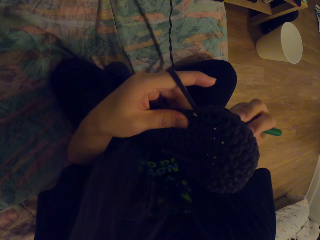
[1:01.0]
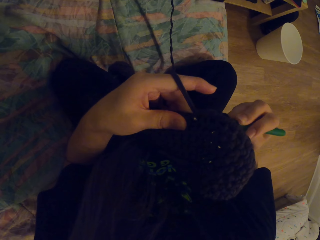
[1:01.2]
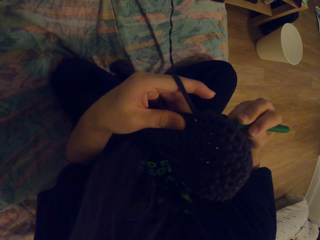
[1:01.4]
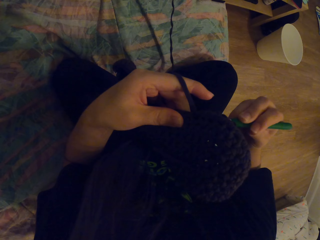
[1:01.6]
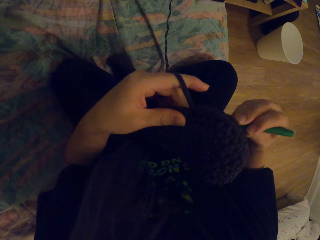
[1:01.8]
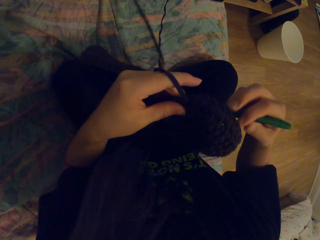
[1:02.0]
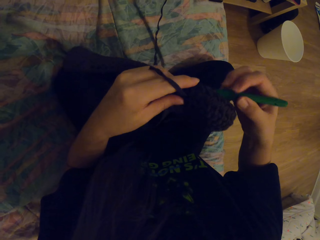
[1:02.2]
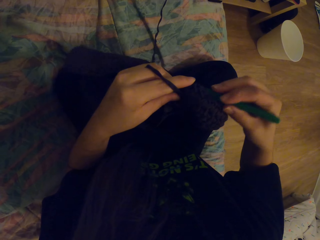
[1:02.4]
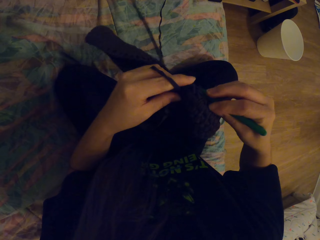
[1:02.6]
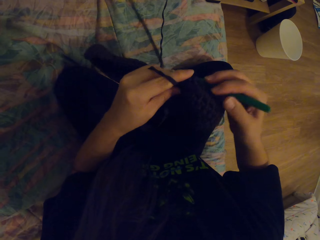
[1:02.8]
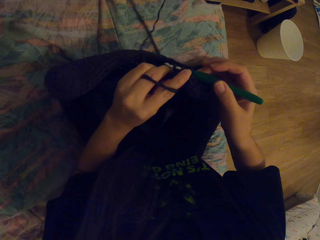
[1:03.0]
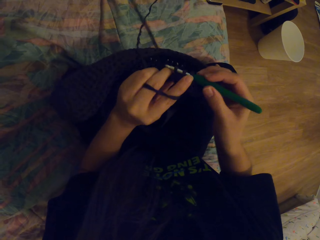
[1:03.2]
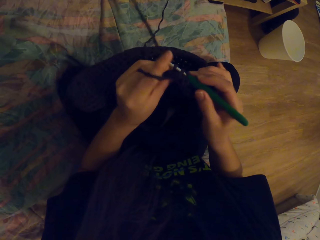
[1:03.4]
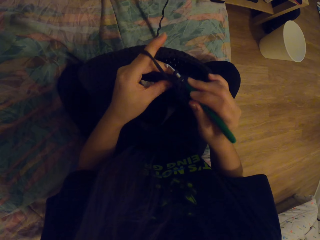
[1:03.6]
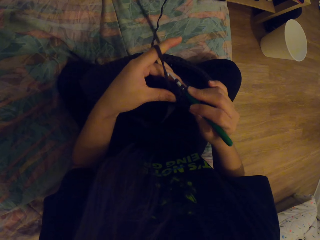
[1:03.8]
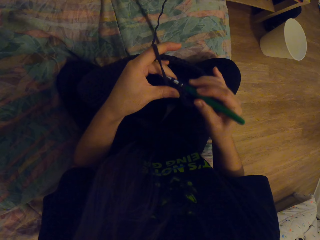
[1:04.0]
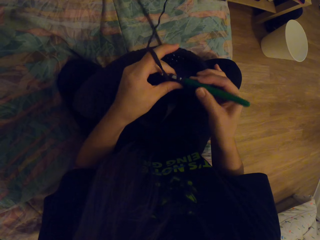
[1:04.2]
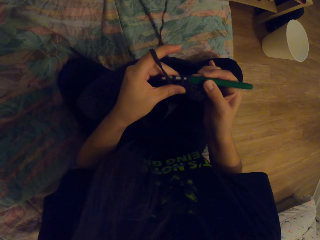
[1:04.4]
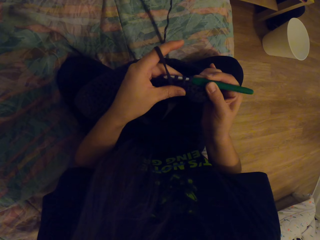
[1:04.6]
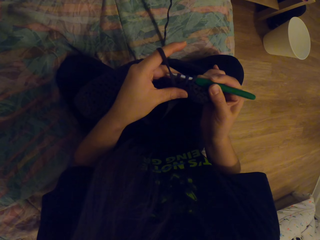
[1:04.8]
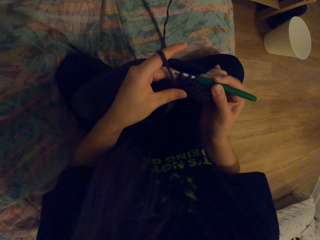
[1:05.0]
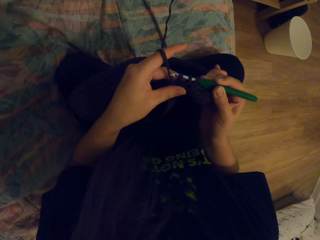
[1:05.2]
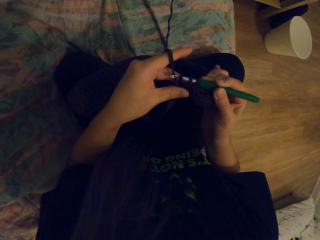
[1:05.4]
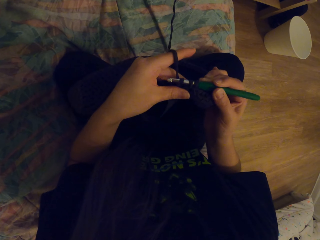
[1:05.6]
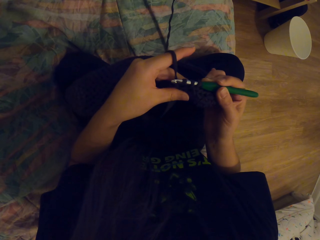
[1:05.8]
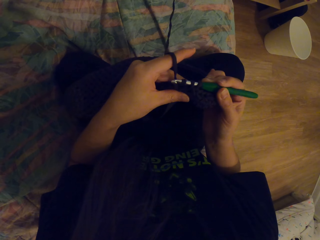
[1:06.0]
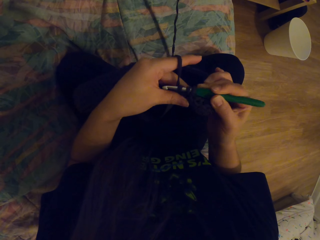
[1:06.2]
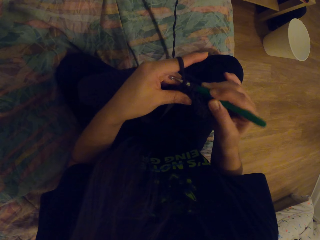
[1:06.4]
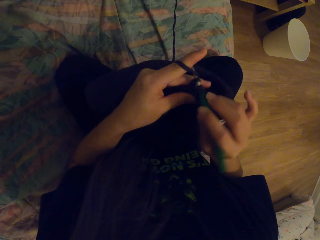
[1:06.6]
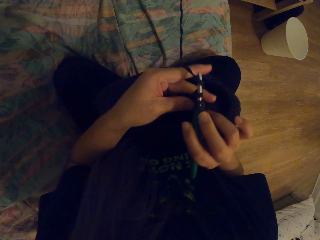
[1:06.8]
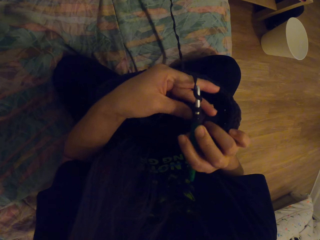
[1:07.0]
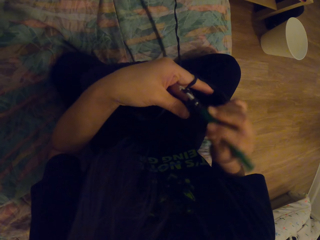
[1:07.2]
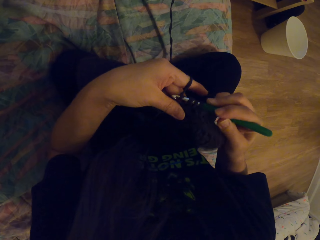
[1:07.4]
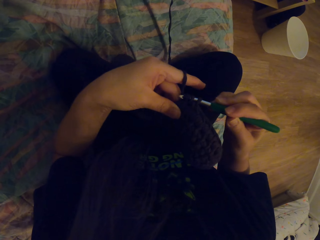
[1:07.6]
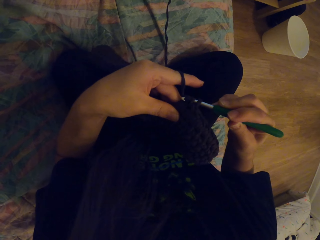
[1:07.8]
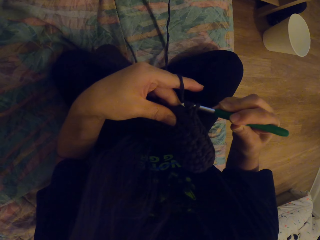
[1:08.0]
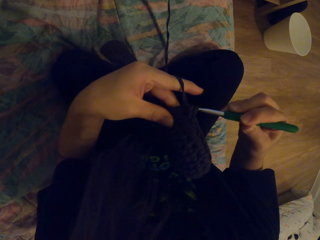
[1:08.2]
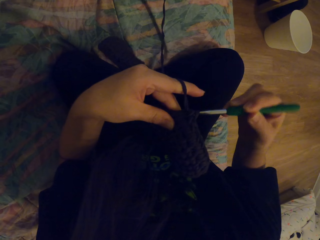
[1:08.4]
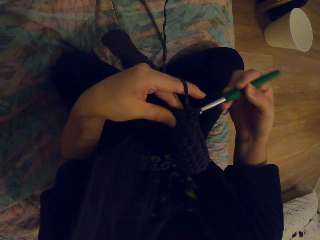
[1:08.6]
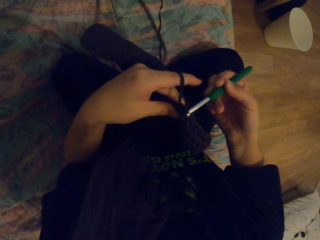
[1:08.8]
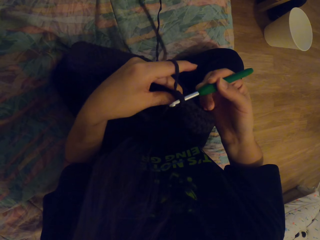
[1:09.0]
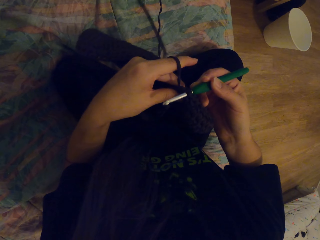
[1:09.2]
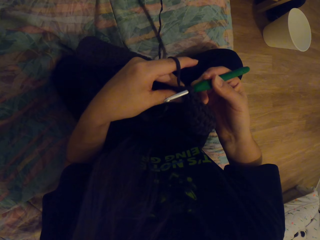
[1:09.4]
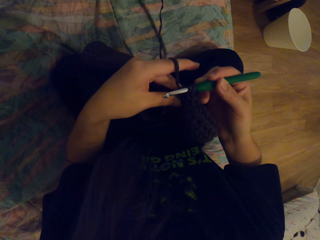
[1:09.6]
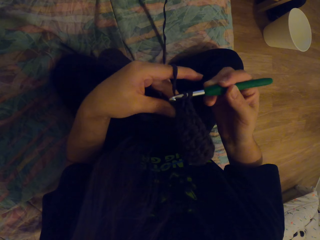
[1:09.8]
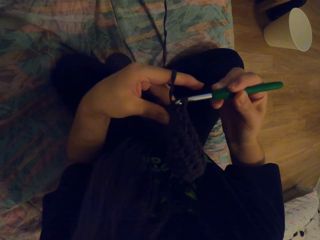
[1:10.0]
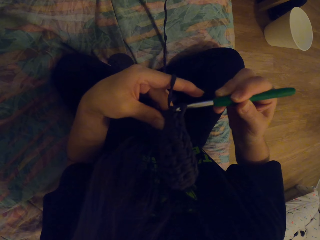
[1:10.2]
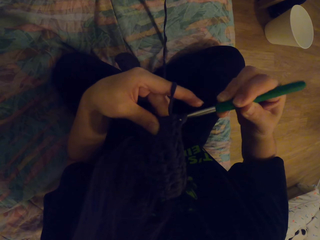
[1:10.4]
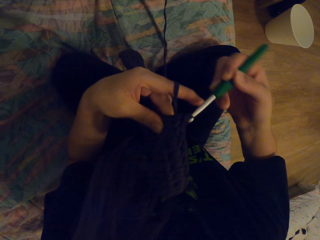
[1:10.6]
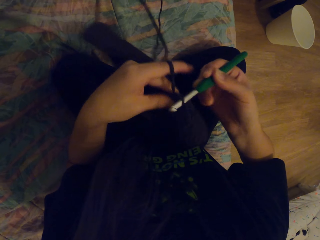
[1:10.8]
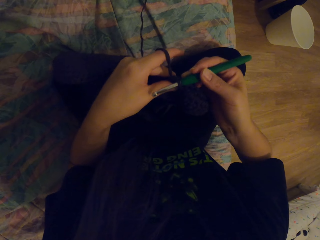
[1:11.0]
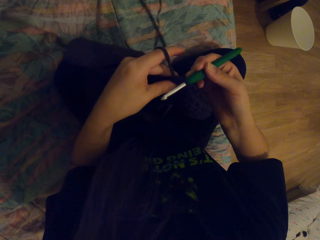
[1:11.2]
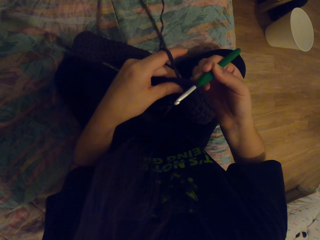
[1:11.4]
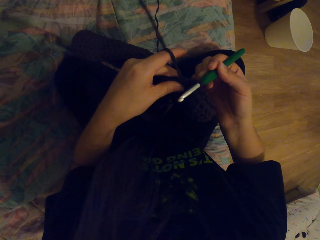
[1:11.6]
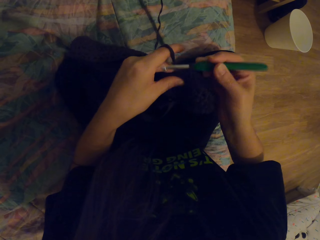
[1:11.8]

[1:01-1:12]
The camera wearer coils a thread on a crochet hook.

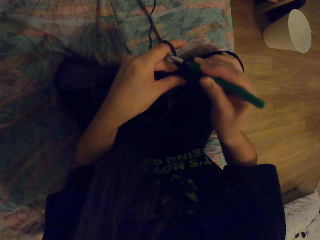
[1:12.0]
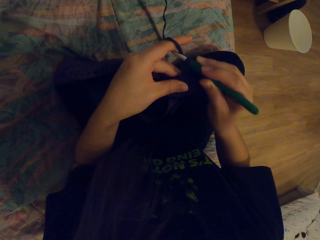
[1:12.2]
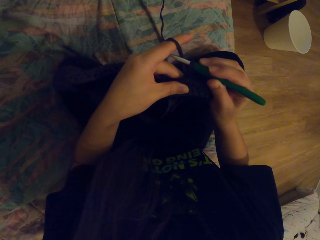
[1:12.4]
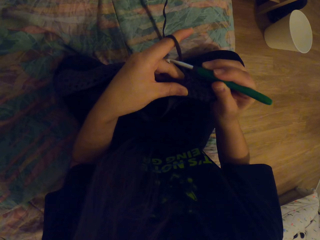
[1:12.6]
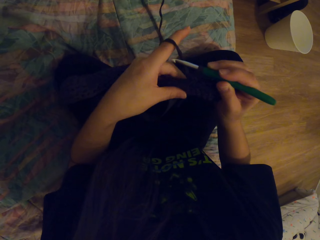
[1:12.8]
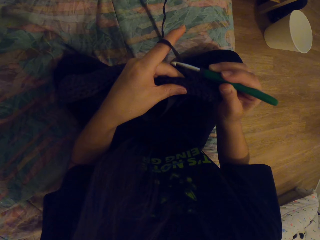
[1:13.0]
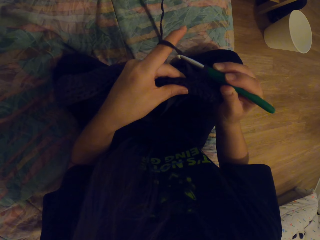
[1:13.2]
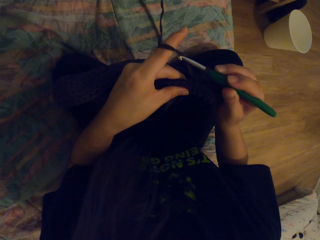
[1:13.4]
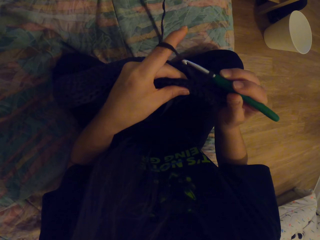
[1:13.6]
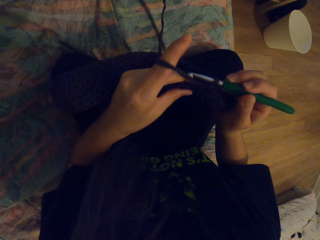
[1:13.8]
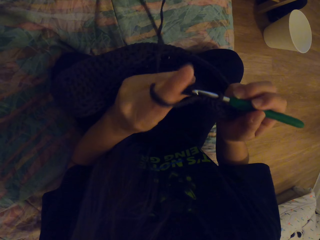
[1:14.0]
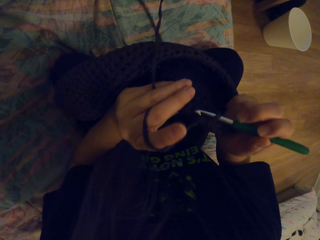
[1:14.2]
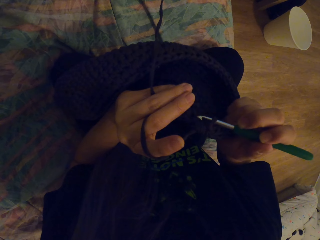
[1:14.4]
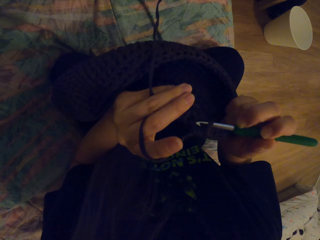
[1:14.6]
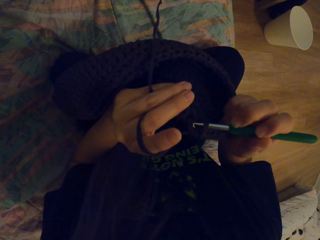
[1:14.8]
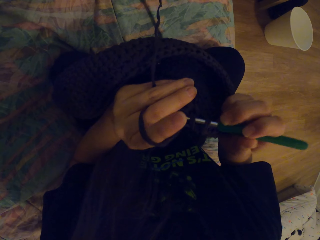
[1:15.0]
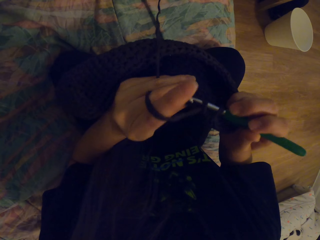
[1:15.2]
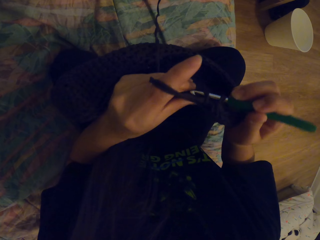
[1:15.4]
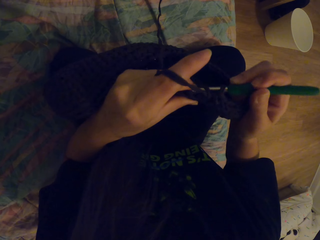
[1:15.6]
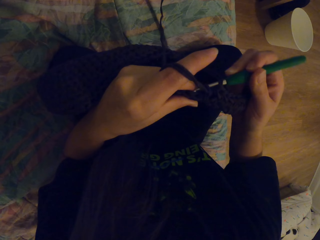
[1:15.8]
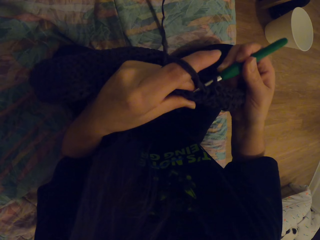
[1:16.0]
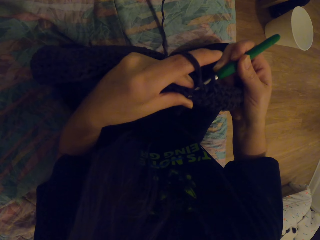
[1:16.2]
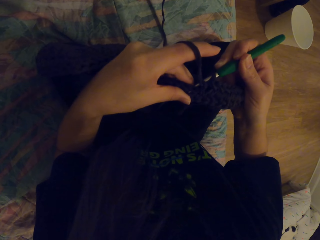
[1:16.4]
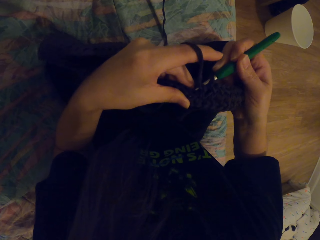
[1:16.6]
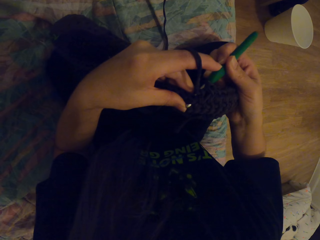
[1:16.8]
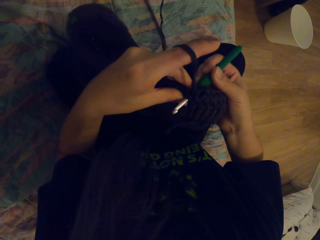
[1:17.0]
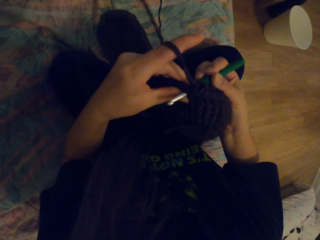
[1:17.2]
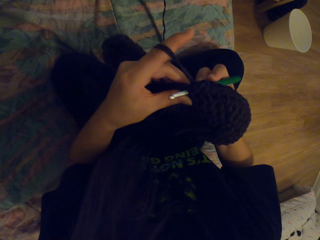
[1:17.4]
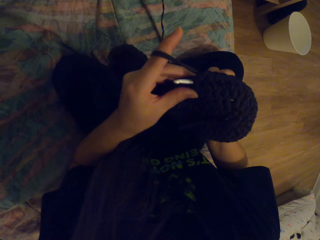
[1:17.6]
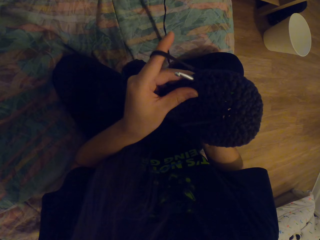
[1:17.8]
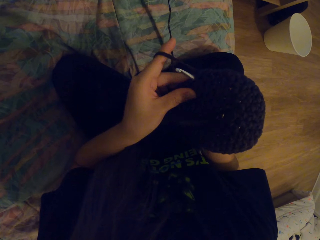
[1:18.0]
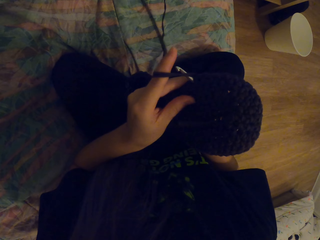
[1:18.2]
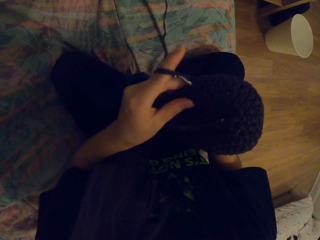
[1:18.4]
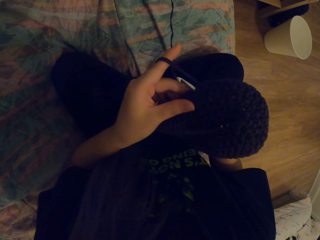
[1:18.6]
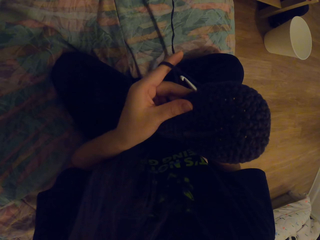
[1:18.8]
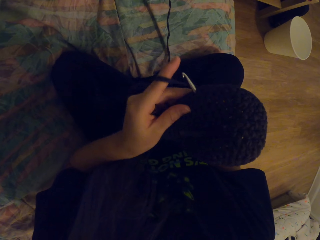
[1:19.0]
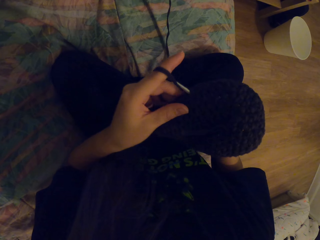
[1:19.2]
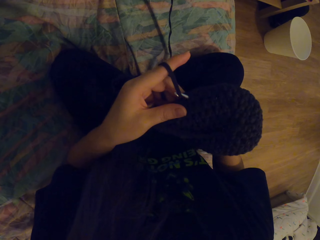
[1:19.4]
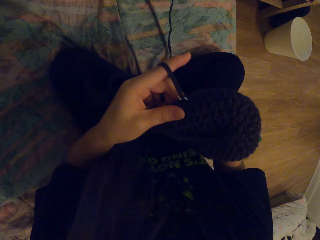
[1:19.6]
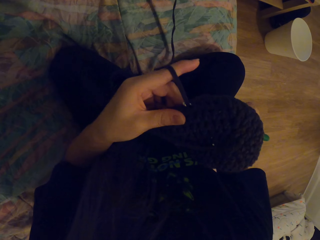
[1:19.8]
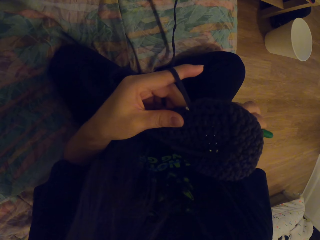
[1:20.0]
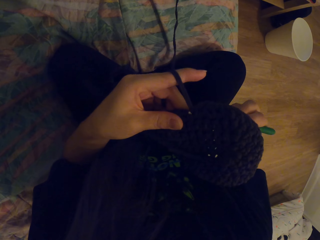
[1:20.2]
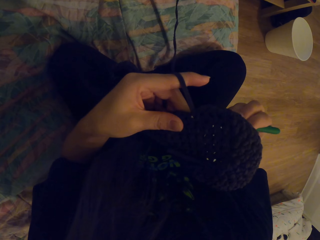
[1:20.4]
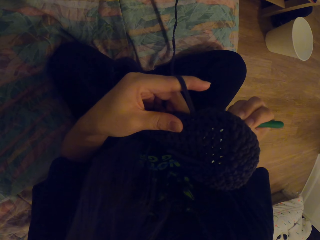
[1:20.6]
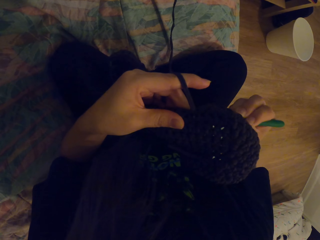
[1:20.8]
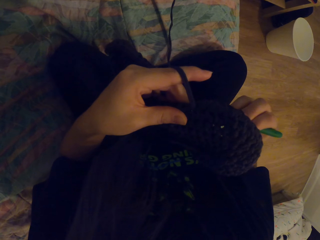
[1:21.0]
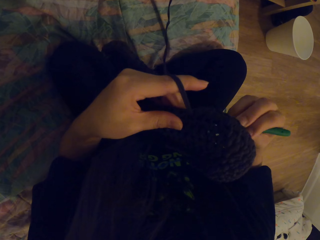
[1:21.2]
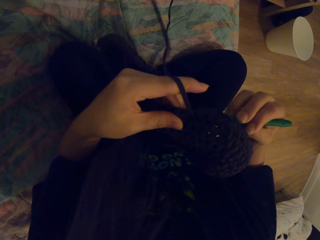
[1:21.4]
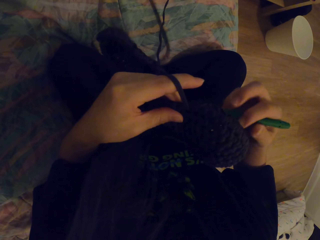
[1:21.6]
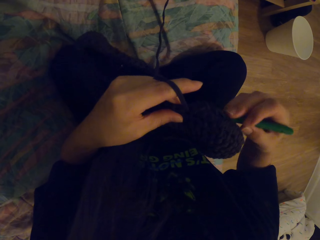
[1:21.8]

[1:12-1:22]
The camera wearer checks a fabric. They crochet the fabric with a crochet hook. They coil a thread on the crochet hook.
